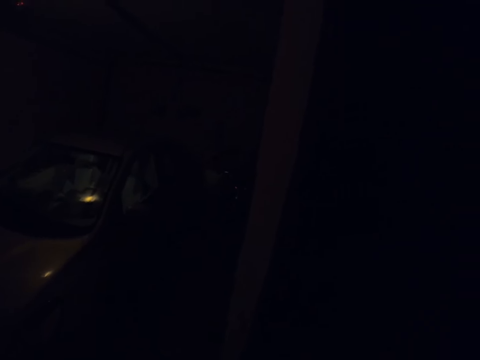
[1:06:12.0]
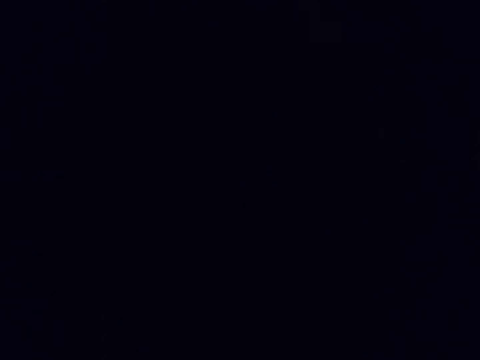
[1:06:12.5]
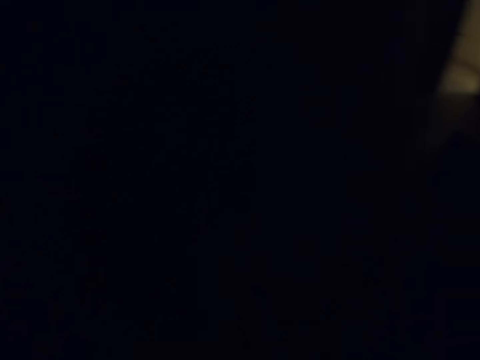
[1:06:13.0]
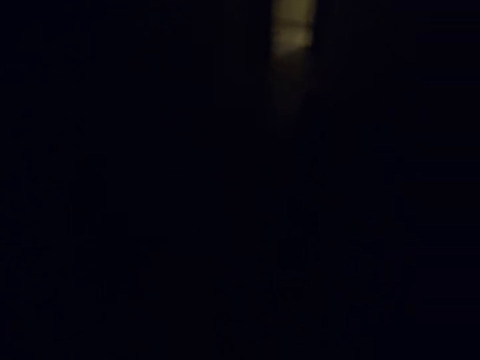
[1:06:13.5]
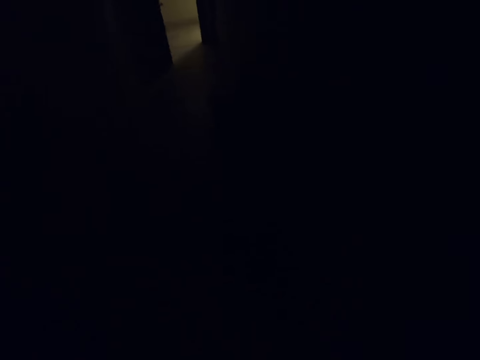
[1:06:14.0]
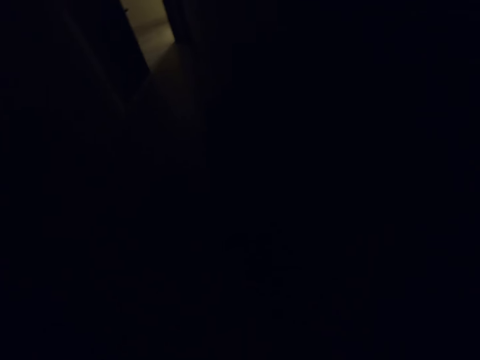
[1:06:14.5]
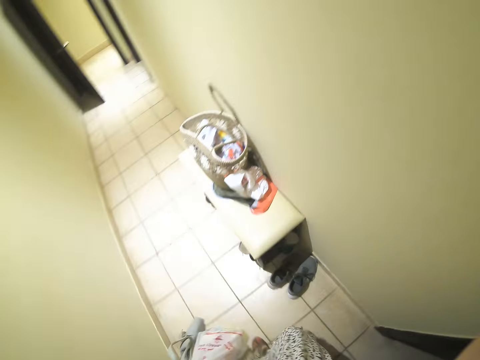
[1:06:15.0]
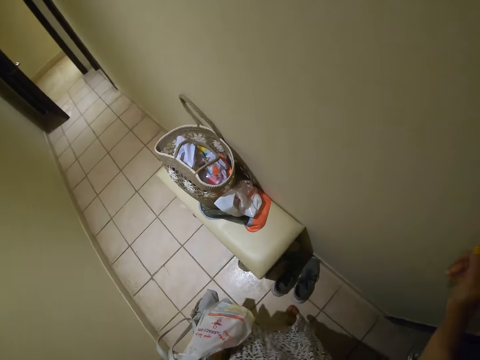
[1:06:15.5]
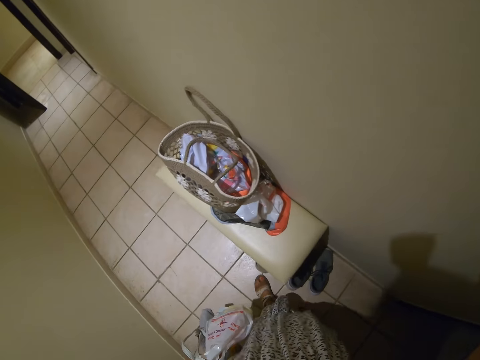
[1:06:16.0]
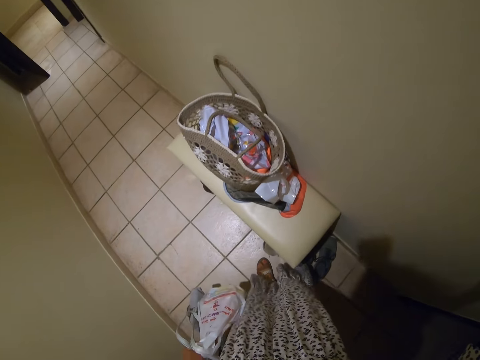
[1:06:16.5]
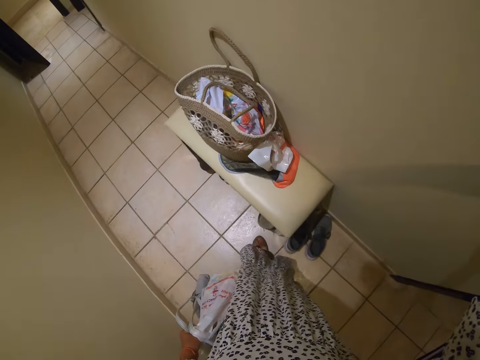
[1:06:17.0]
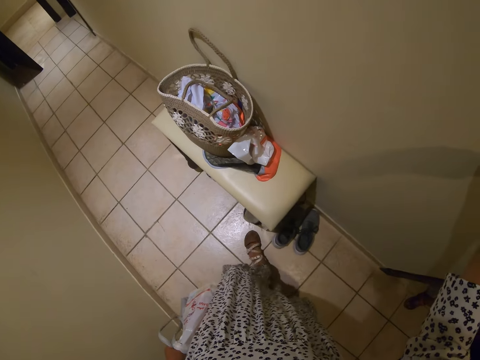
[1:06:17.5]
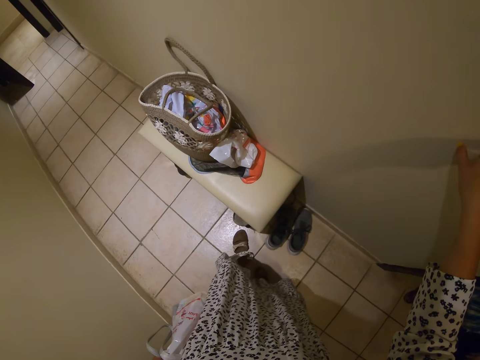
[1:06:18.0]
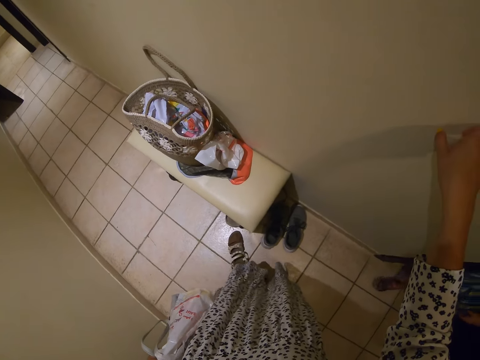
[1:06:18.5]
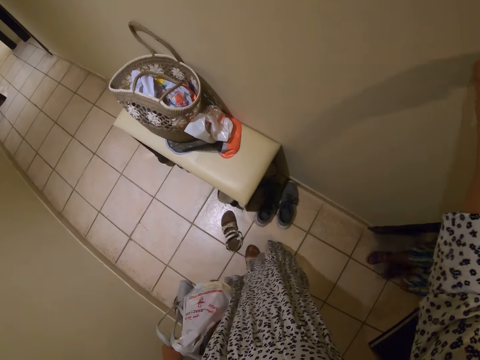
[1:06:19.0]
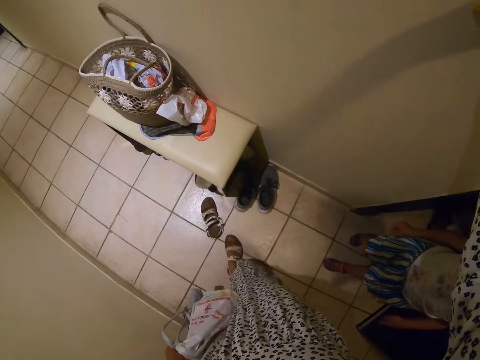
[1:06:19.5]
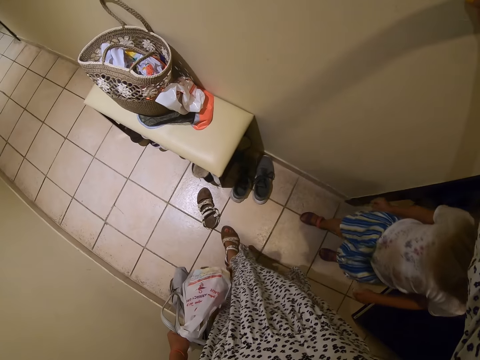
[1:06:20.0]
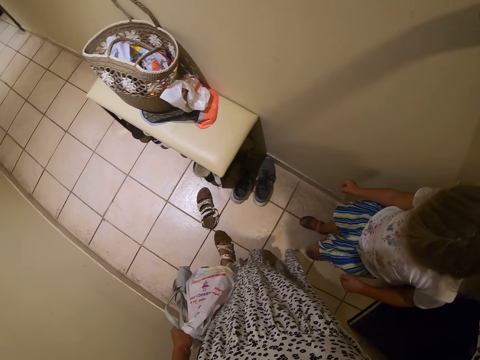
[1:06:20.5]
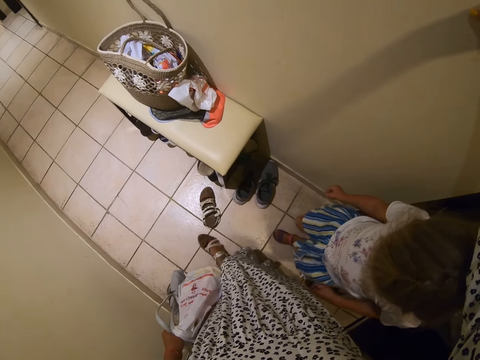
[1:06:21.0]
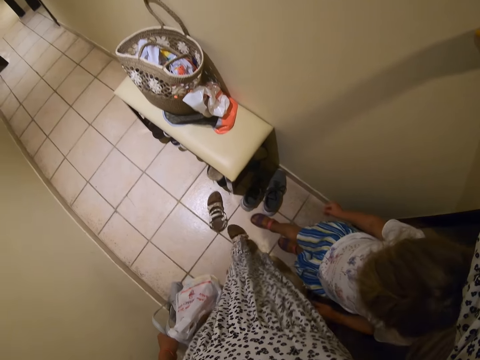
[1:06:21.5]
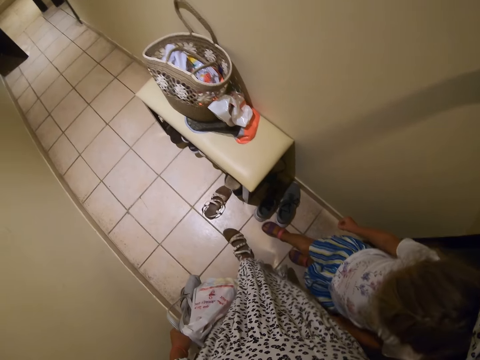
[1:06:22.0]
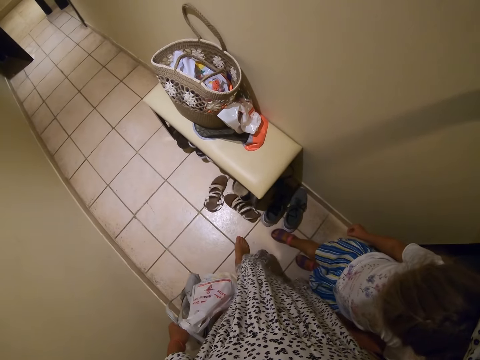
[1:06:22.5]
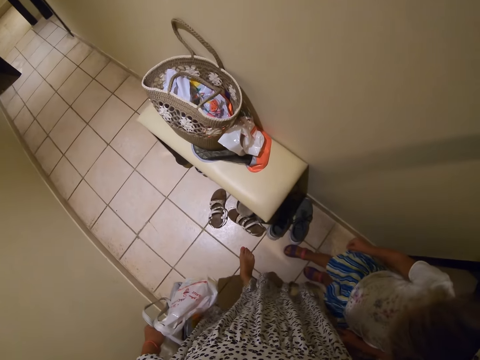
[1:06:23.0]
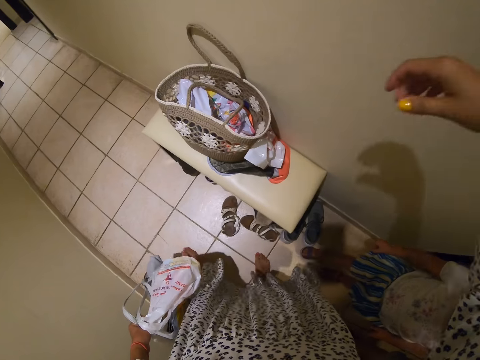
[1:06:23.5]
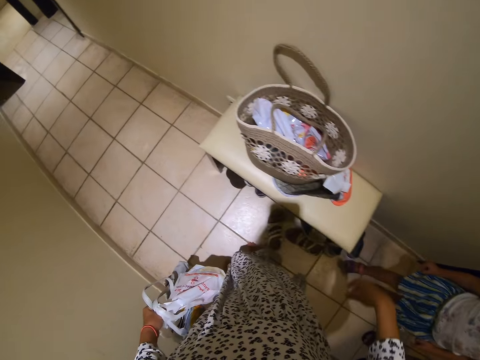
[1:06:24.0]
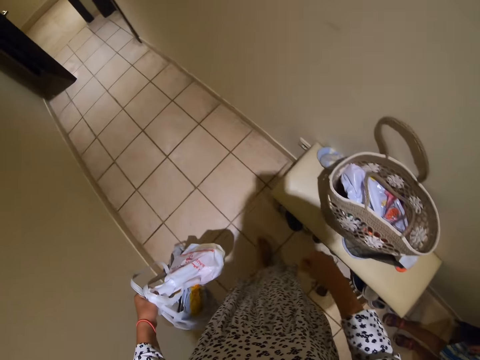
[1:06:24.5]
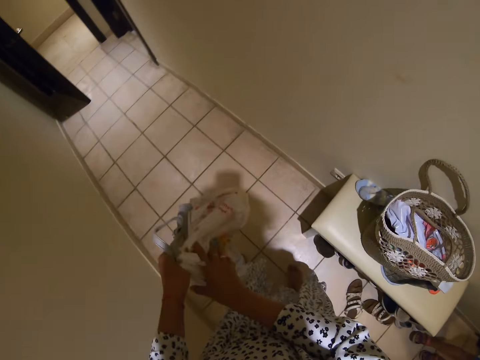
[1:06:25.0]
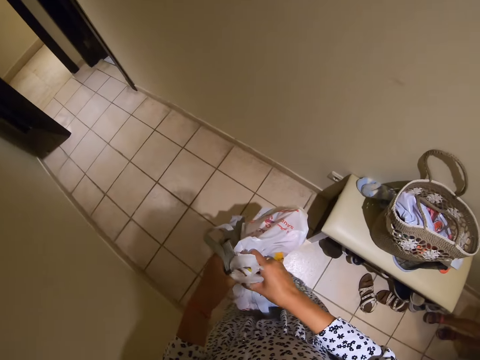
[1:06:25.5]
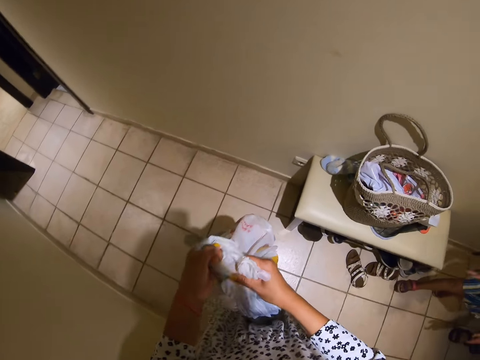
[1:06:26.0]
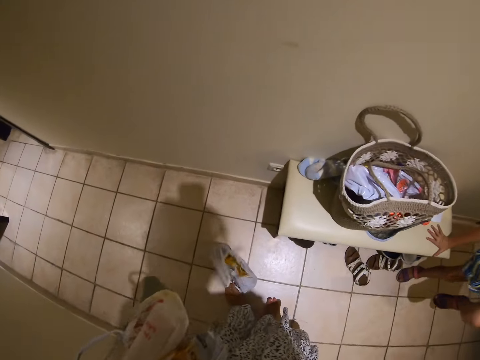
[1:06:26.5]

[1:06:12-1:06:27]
The camera wearer walks in the house. They turn on the lights. They remove their shoes. They walk in a room. A kid walks in the house. The camera wearer removes the shoes. The kid walks in the room. The camera wearer pushes the shoes. They walk around. They walk in. They drop a shopping bag.

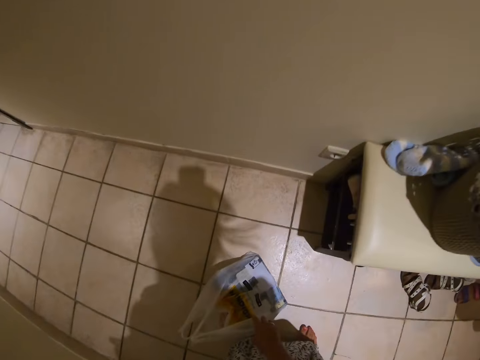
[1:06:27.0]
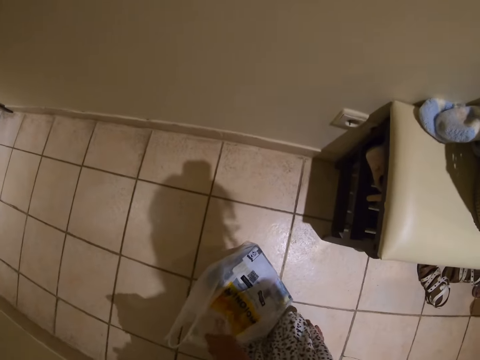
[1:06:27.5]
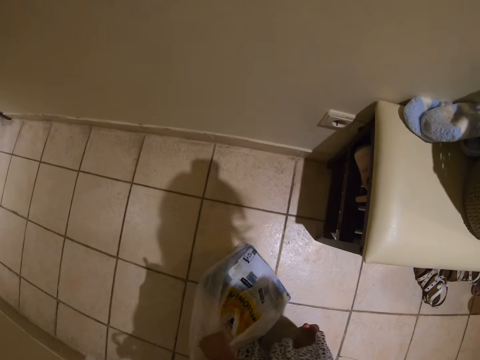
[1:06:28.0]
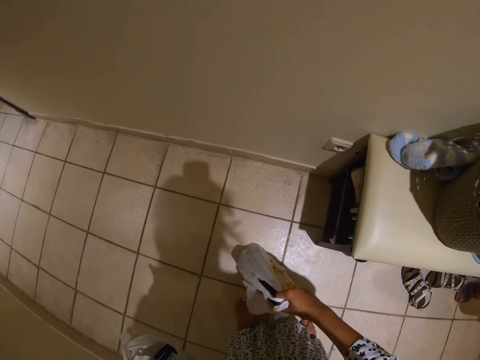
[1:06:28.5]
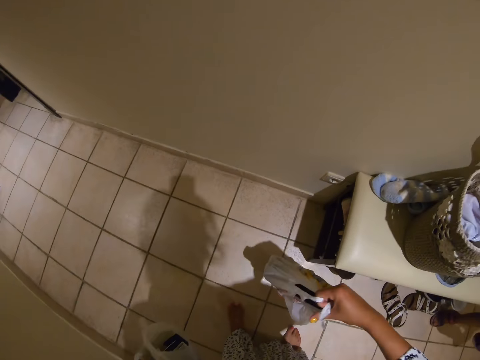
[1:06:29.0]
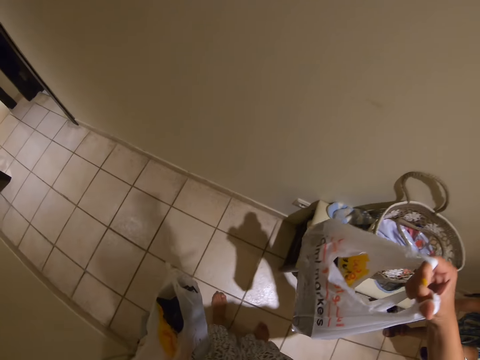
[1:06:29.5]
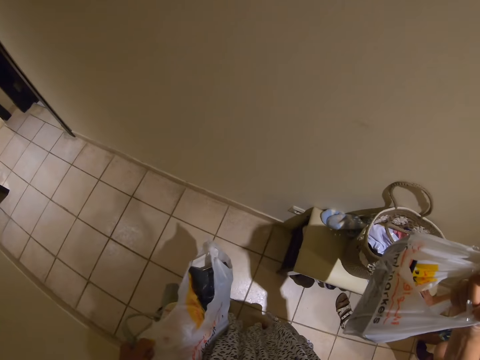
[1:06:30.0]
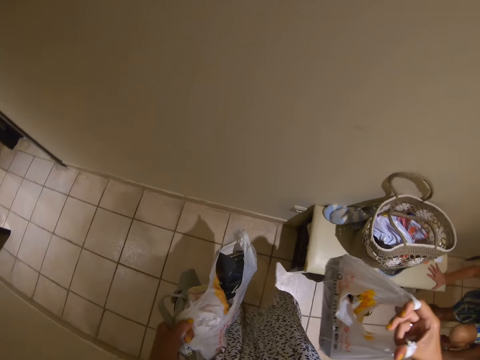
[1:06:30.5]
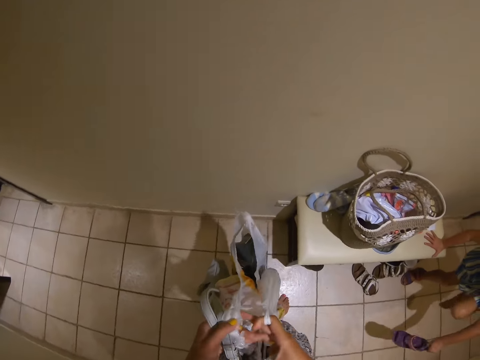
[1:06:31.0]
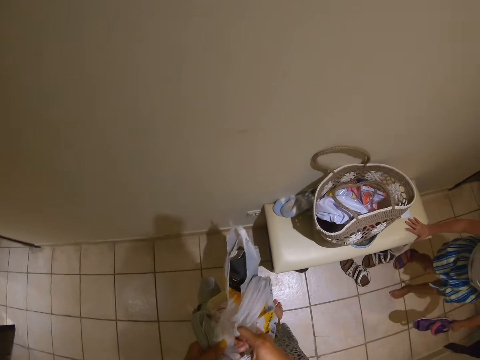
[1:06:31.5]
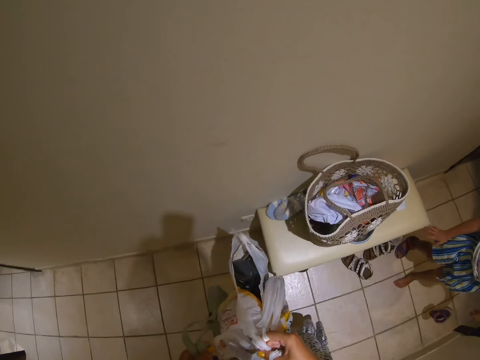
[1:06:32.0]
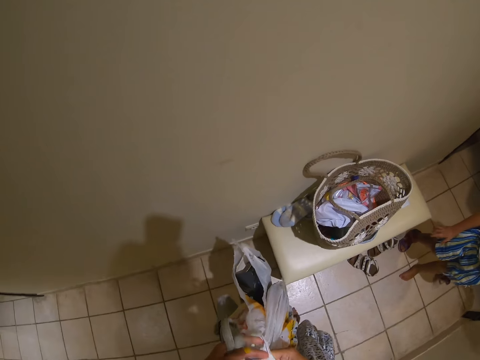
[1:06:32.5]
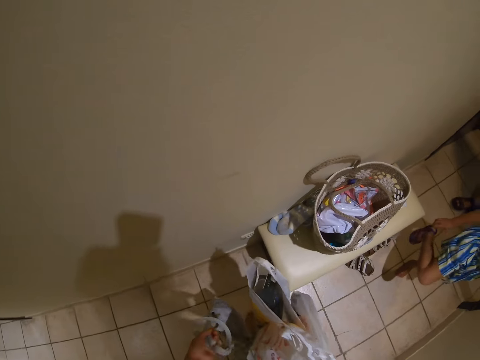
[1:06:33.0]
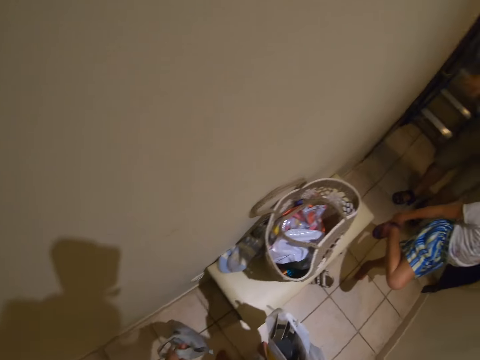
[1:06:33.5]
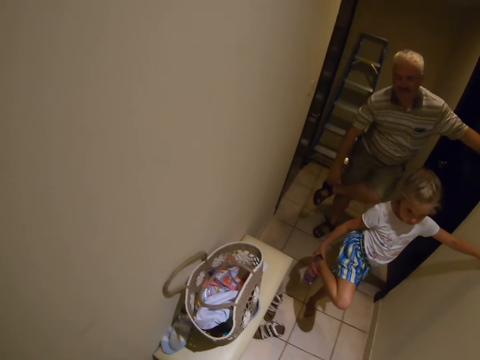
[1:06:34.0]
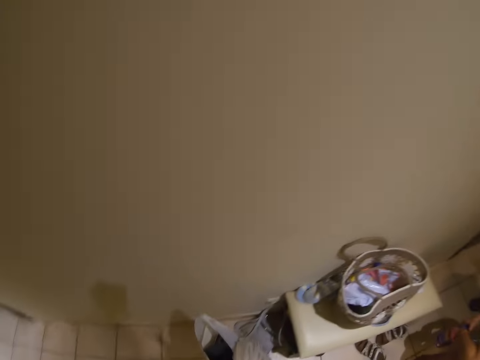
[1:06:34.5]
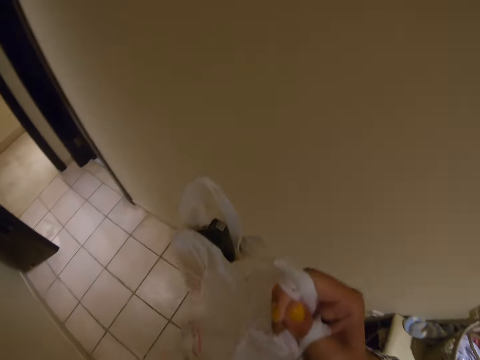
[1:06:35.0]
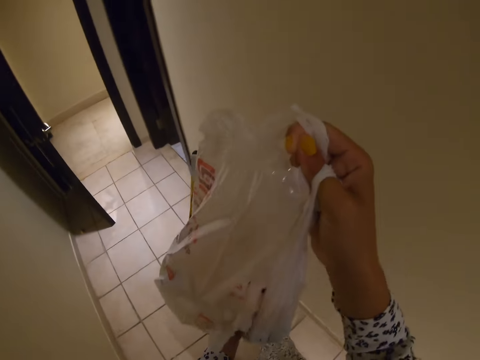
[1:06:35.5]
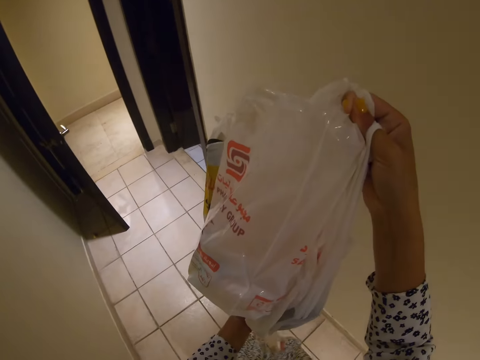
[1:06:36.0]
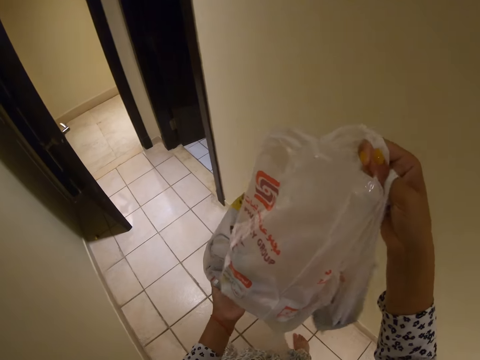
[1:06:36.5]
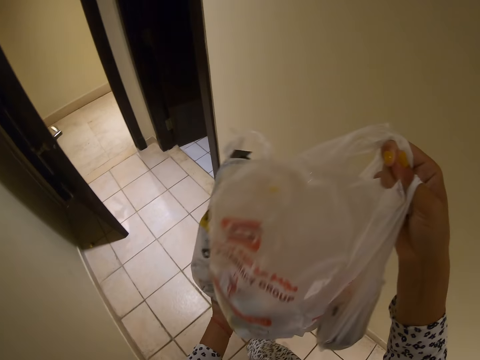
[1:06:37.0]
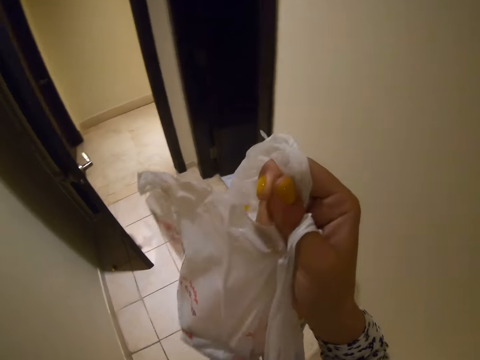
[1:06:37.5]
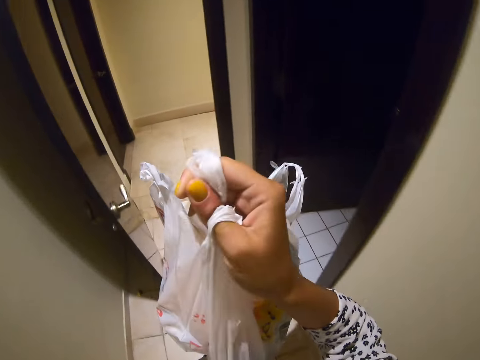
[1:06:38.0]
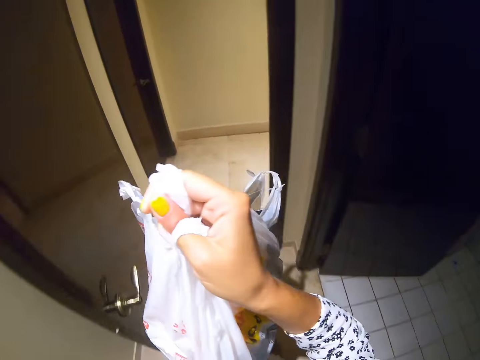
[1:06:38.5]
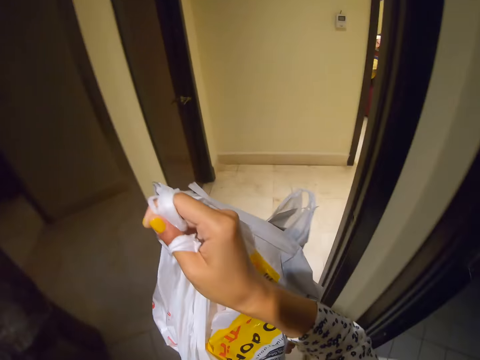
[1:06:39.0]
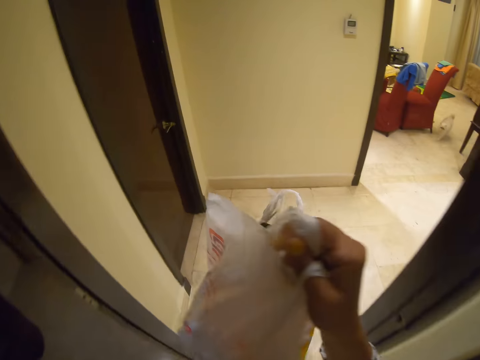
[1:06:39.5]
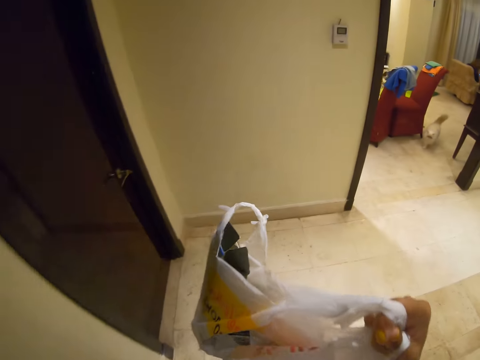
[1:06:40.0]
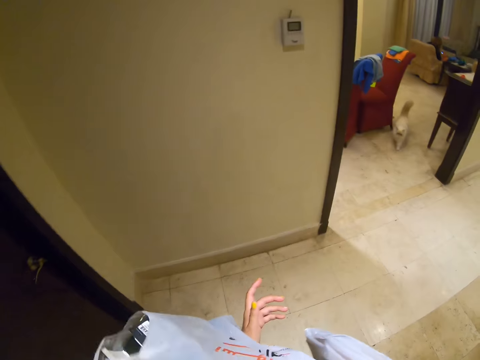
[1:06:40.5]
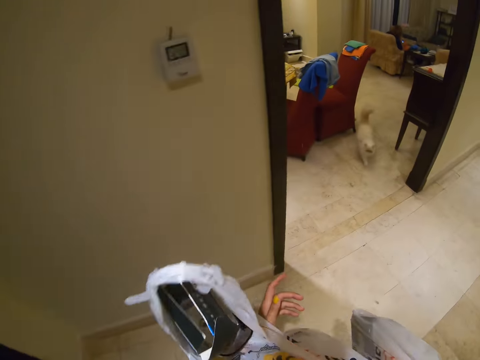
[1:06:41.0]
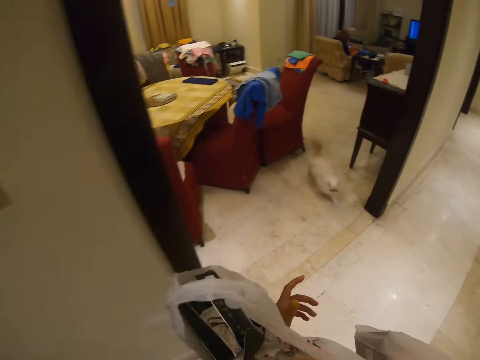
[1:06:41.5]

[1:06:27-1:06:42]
The camera wearer picks up the carrier bag. They look around. They put the bag in one hand. A girl removes her shoes. The girl removes her shoes again. A man removes shoes. The camera wearer walks around. They lift up the bag. They walk ahead.
